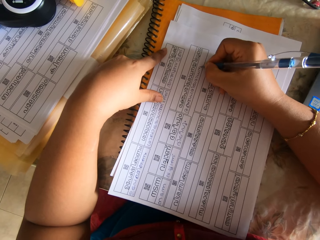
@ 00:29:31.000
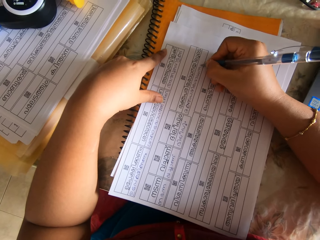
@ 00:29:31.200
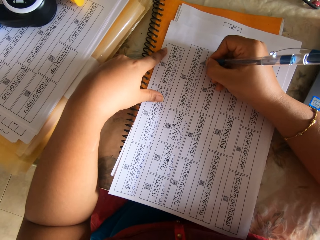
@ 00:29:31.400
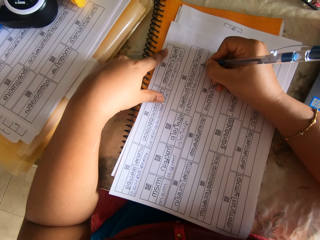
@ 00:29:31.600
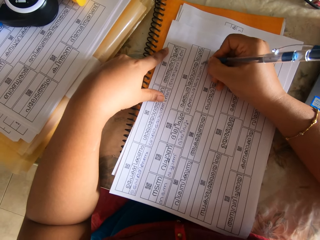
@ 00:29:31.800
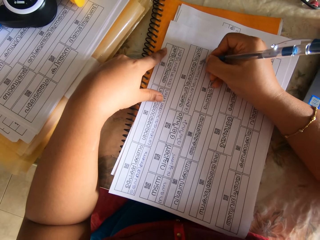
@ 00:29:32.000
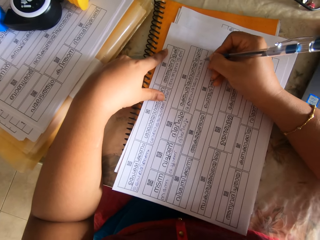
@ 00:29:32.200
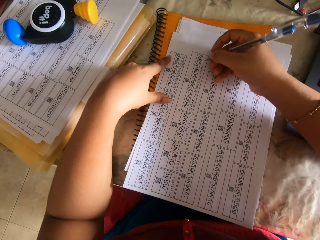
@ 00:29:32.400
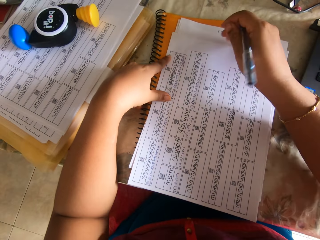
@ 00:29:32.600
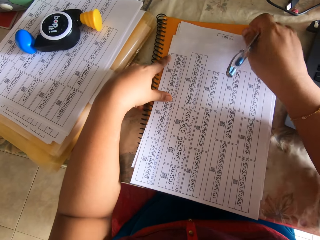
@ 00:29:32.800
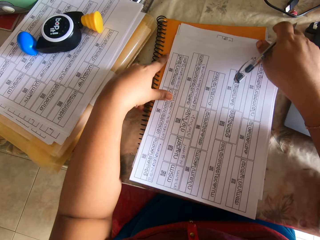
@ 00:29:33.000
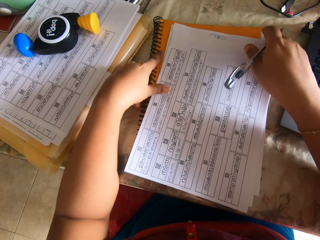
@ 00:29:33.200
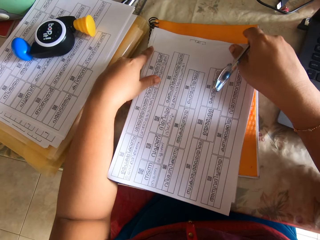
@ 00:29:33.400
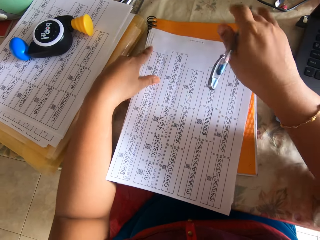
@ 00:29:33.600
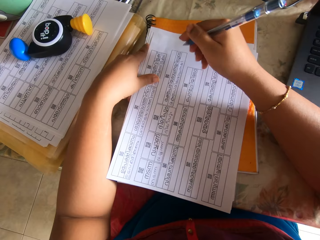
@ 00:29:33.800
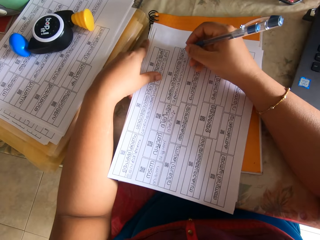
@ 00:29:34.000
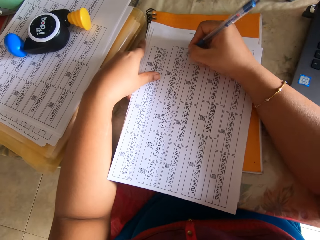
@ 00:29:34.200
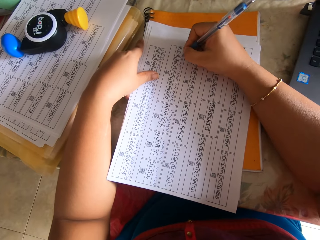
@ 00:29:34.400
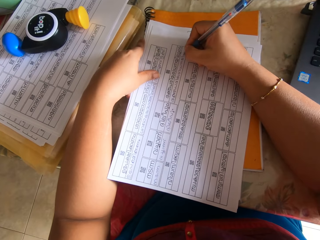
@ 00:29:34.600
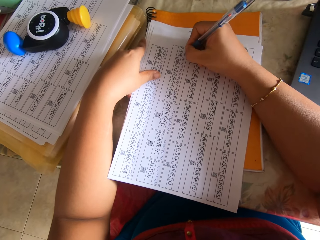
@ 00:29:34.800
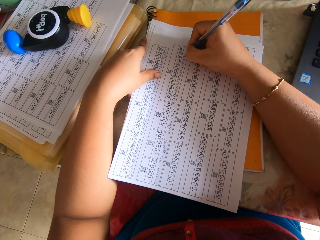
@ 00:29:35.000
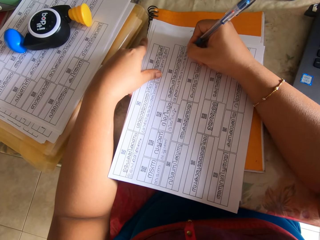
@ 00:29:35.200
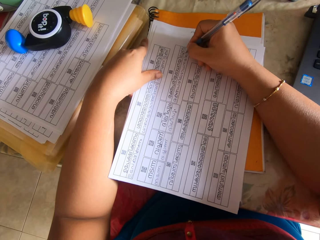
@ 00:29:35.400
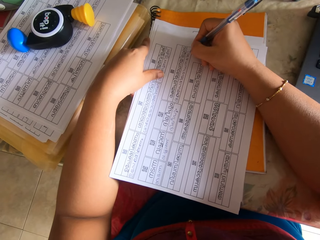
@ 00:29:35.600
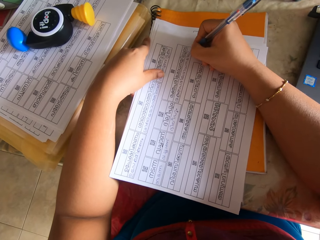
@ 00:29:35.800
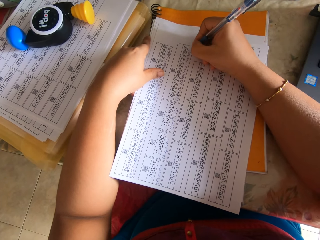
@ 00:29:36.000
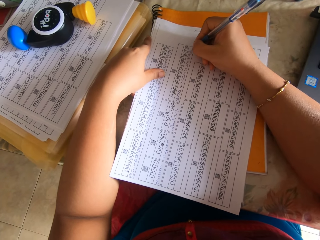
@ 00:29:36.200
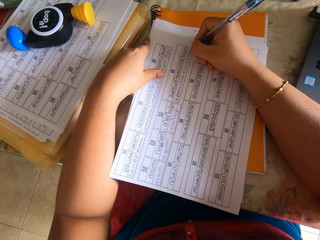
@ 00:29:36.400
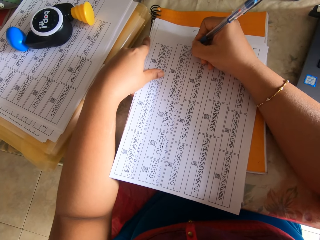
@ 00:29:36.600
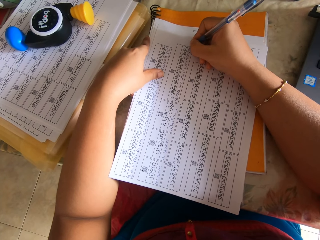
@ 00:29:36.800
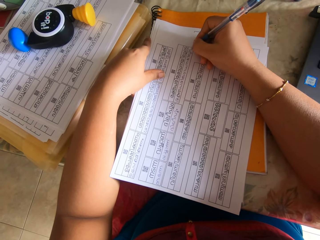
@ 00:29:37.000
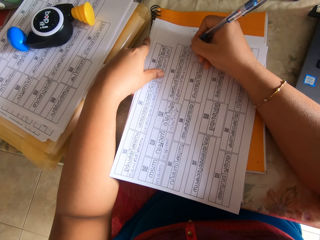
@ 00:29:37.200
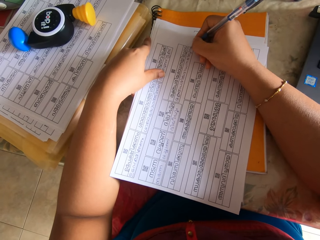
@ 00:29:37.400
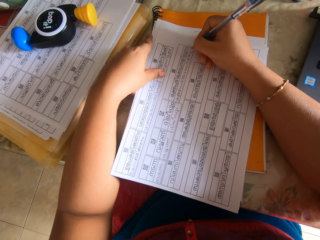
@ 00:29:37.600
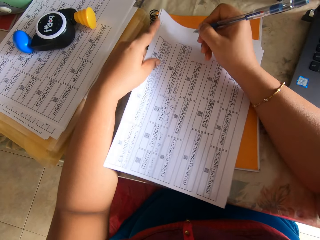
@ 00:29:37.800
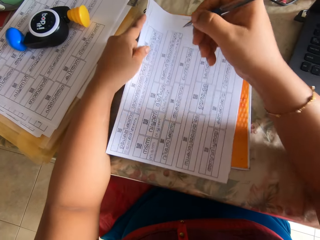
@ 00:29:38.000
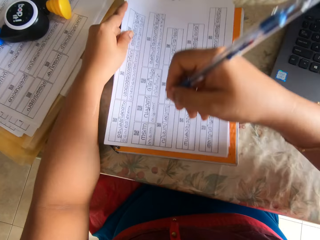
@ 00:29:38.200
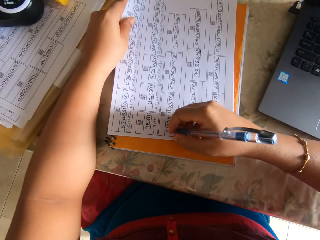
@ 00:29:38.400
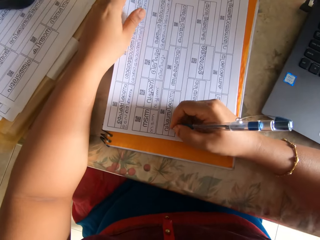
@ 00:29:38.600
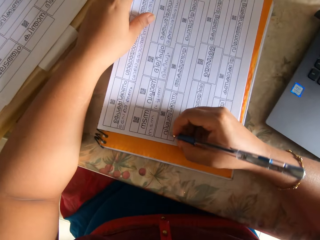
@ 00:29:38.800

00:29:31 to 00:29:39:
The camera wearer adjusts the papers on the book with her left hand. She writes on the paper on the table with the pen in her right hand.

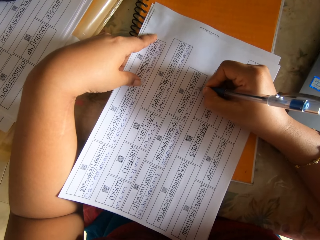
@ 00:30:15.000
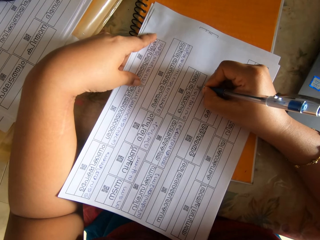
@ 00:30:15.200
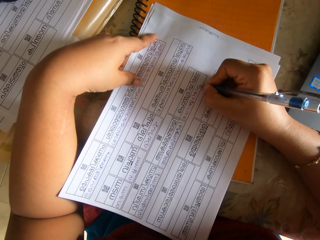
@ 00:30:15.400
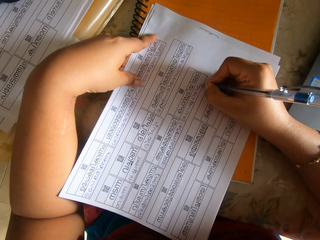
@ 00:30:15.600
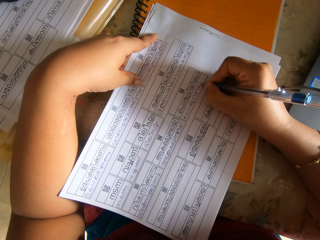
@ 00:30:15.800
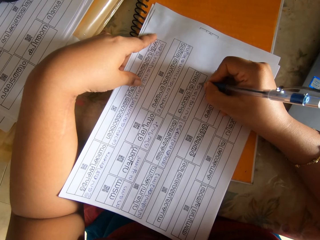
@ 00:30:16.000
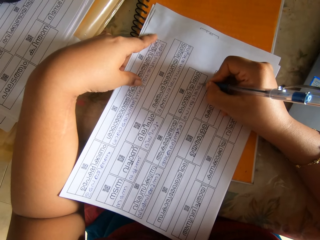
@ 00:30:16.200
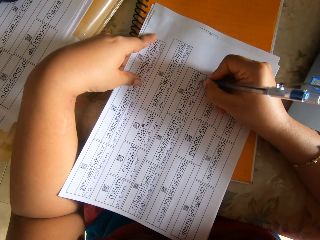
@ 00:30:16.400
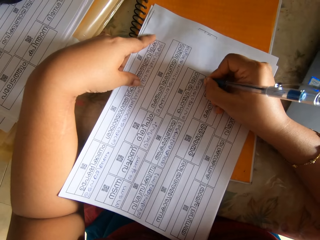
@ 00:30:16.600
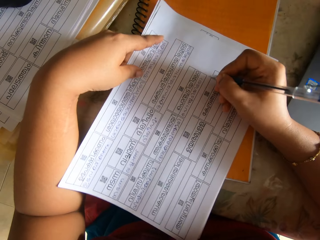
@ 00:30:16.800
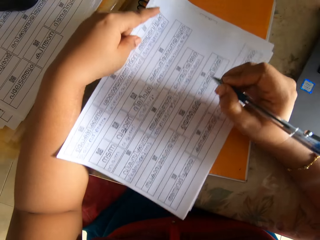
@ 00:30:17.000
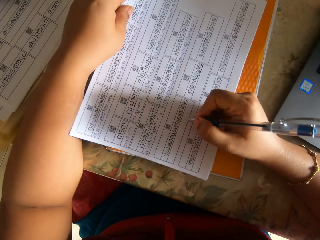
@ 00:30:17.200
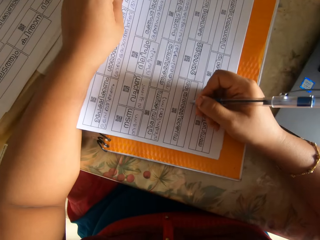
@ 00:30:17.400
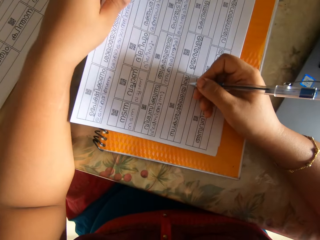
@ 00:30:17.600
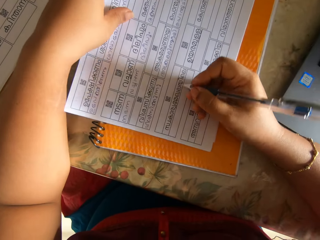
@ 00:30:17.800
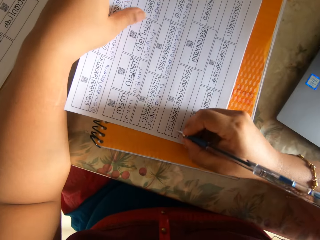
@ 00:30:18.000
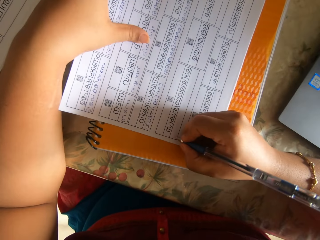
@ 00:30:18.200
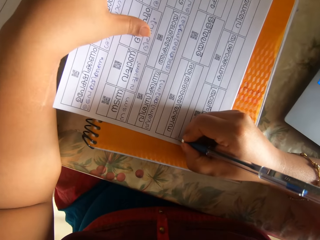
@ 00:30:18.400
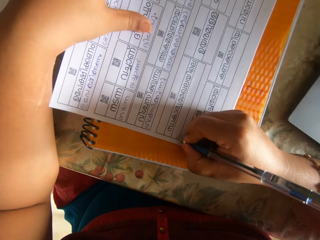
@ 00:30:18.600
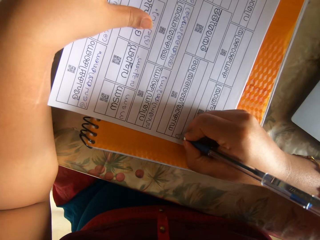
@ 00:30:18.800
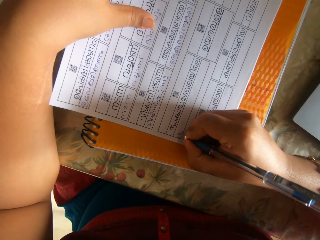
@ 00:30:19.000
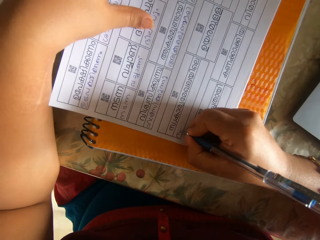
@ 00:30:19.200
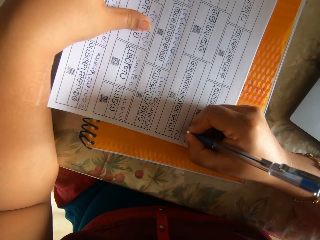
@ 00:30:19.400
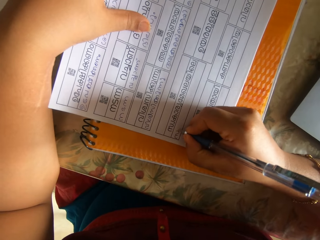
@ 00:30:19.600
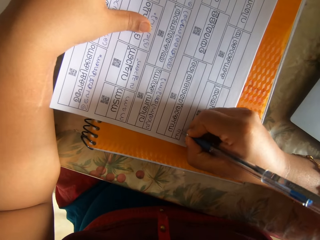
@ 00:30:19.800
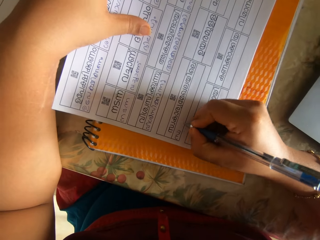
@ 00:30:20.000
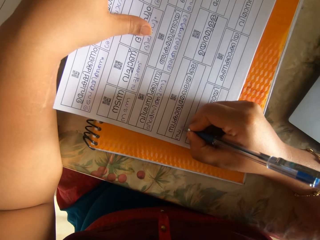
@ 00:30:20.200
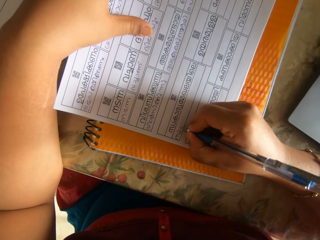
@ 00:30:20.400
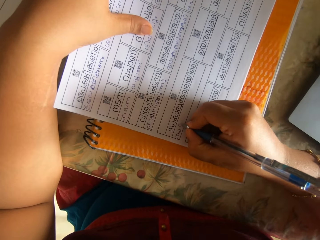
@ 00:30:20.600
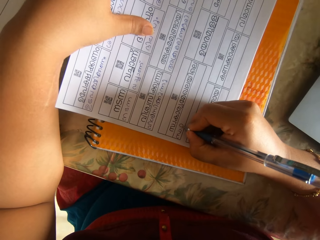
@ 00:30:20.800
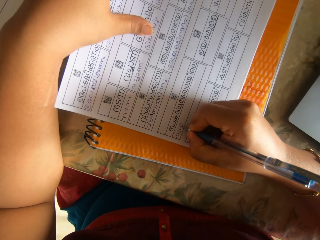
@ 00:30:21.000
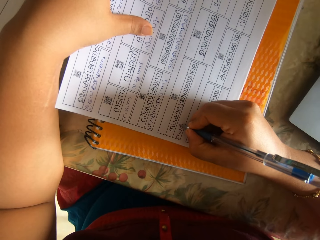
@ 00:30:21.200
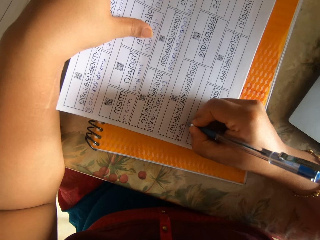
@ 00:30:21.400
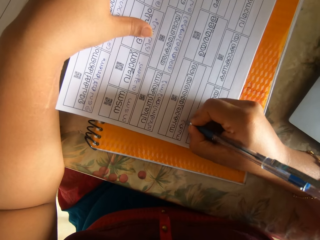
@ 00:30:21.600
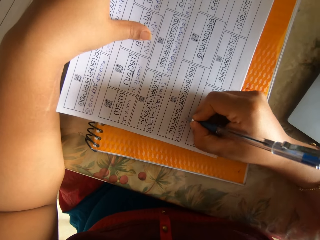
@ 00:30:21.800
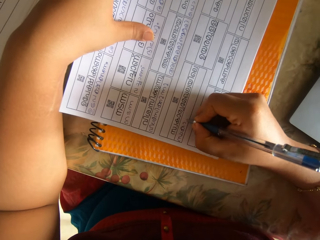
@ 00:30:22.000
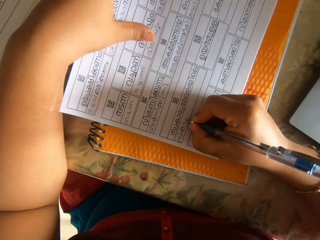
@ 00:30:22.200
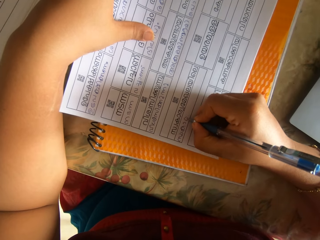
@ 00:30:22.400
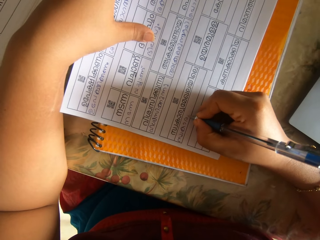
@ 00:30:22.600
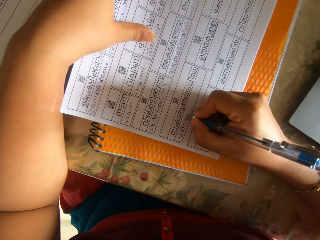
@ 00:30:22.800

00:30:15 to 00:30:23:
The camera wearer adjusts the papers on the book with her left hand. She writes on the paper on the table with the pen in her right hand.

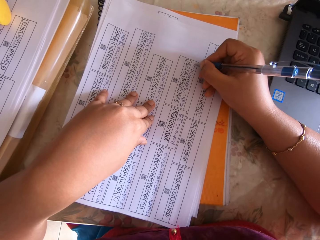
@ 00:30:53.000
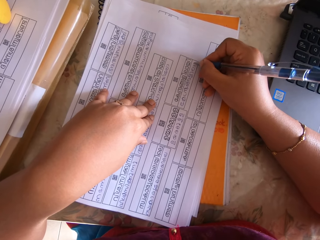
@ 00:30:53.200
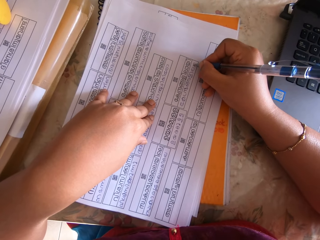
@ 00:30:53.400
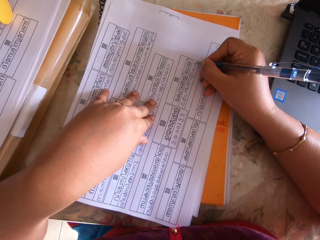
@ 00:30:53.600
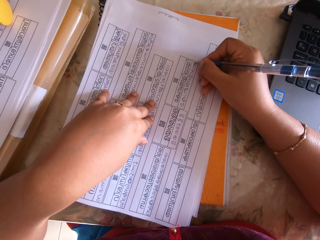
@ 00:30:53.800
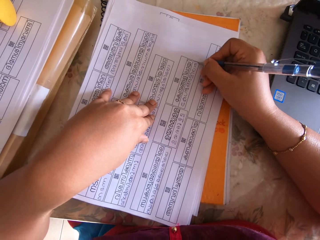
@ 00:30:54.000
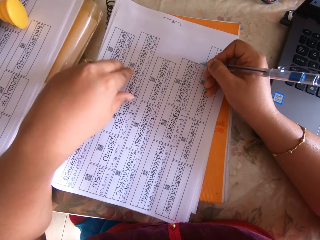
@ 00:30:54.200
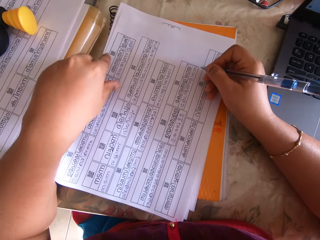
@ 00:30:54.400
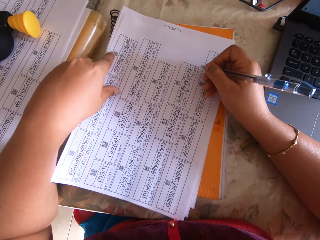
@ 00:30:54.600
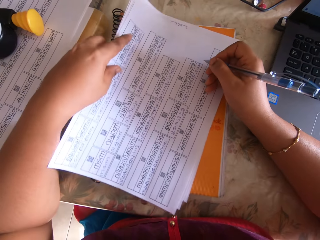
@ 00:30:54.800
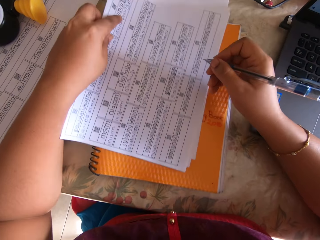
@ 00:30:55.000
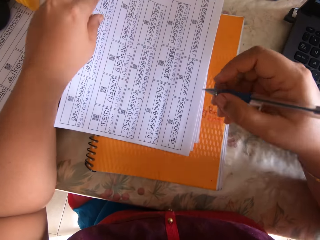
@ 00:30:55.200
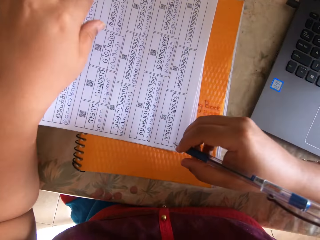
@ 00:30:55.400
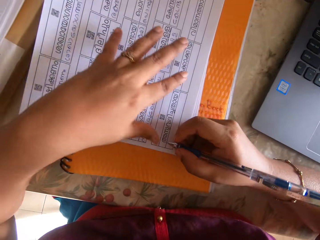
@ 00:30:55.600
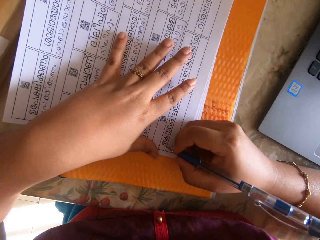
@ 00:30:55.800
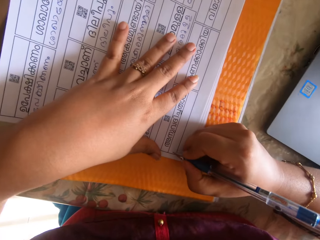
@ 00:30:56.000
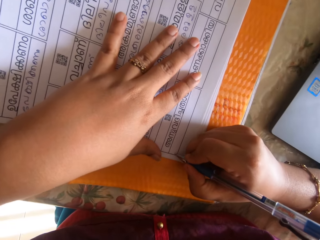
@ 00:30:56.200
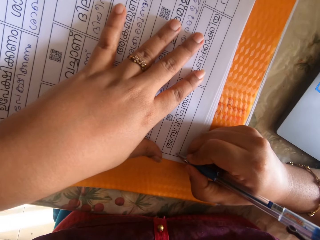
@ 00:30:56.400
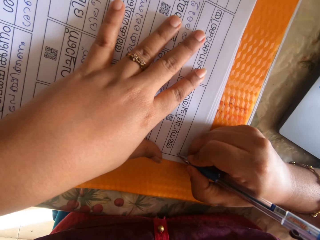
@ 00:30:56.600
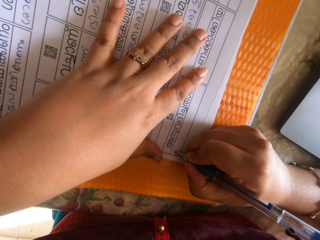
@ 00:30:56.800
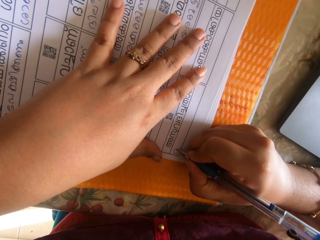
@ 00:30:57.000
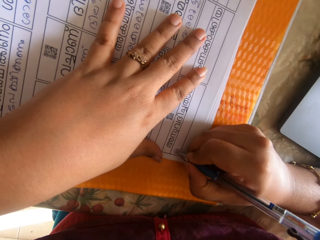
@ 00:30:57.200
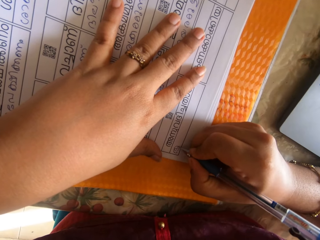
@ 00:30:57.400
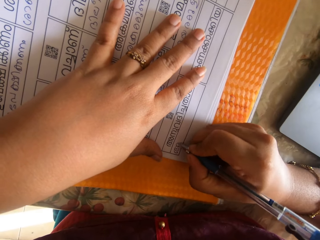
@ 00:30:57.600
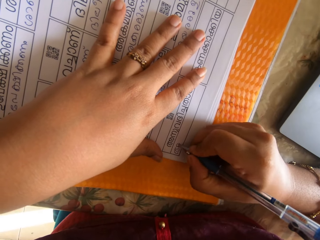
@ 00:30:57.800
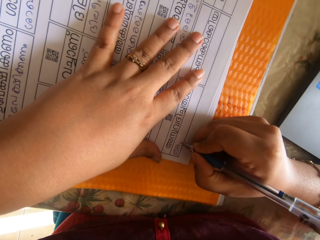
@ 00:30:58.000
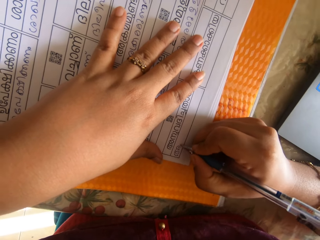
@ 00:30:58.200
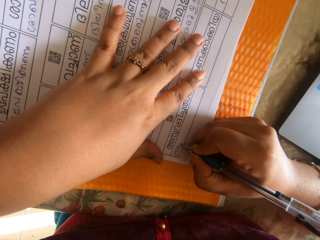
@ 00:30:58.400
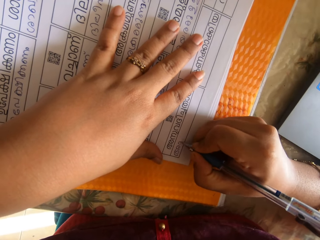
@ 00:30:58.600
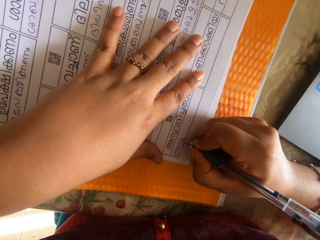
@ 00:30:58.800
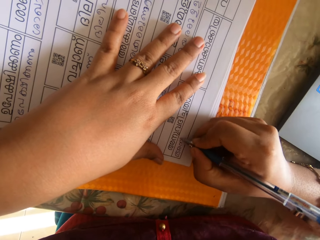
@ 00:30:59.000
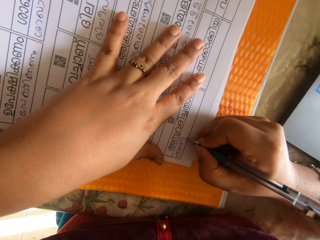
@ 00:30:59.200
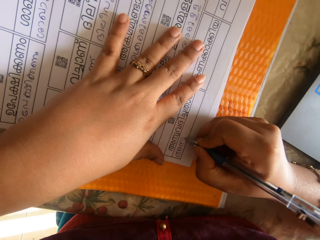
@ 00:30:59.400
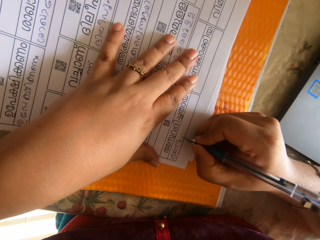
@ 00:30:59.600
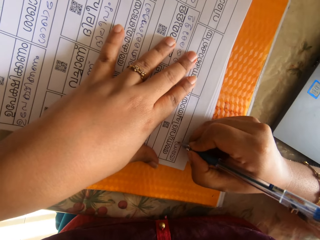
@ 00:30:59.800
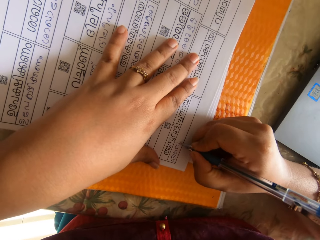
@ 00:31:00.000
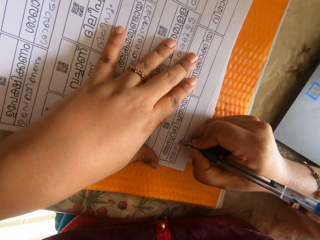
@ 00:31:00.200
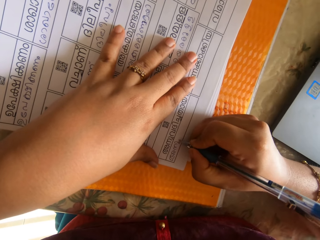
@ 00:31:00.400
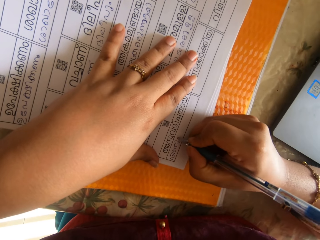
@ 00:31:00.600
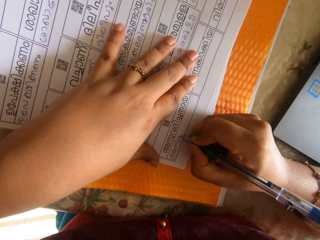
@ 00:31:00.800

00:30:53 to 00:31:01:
The camera wearer adjusts the papers on the book with her left hand. She writes on the paper on the table with the pen in her right hand.
